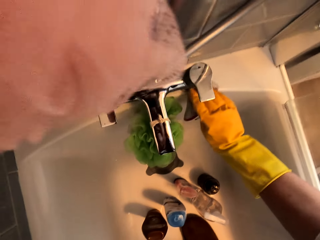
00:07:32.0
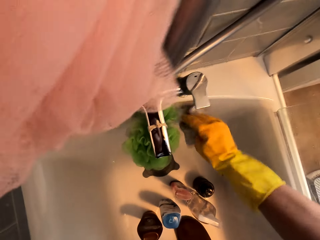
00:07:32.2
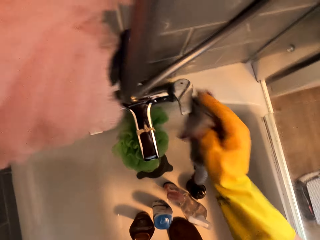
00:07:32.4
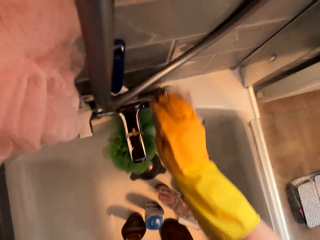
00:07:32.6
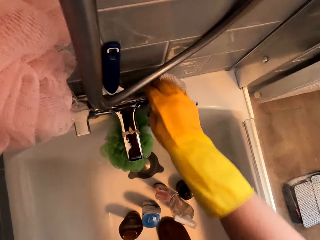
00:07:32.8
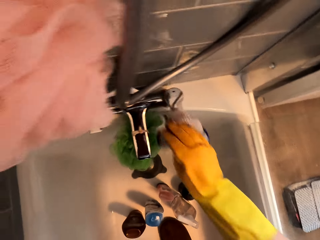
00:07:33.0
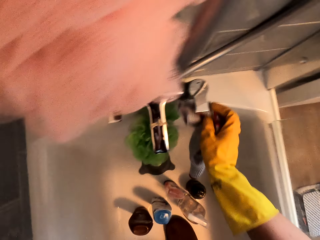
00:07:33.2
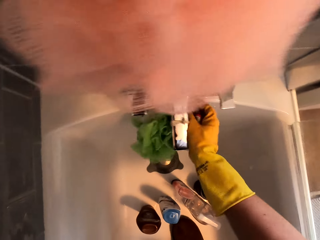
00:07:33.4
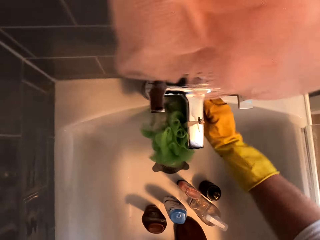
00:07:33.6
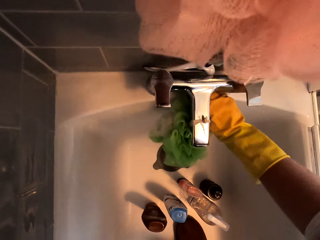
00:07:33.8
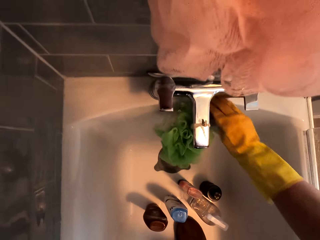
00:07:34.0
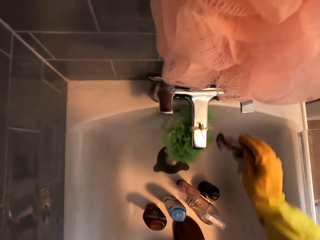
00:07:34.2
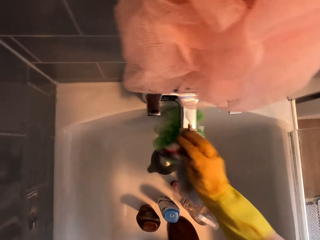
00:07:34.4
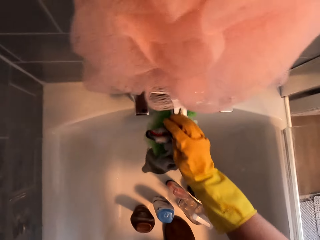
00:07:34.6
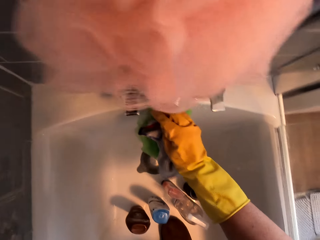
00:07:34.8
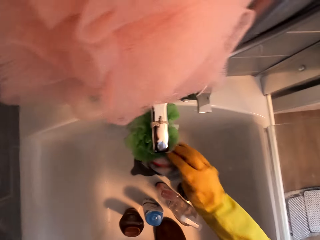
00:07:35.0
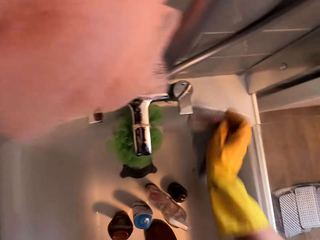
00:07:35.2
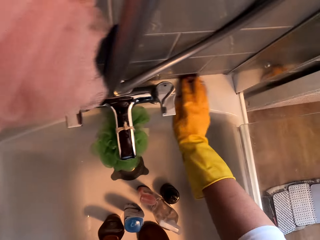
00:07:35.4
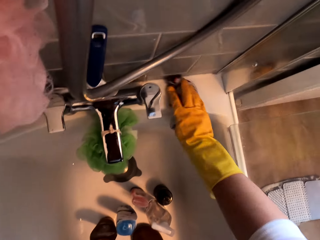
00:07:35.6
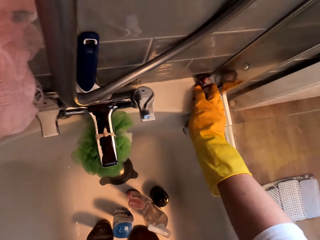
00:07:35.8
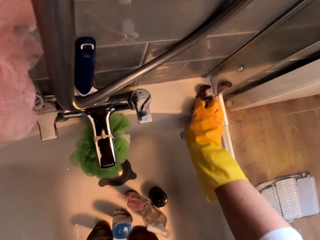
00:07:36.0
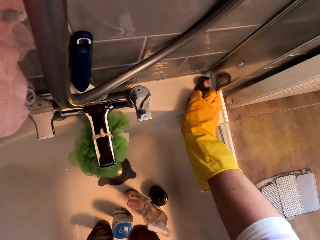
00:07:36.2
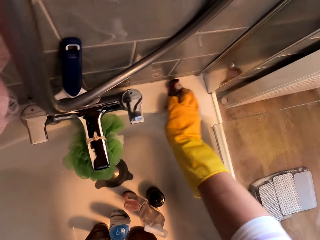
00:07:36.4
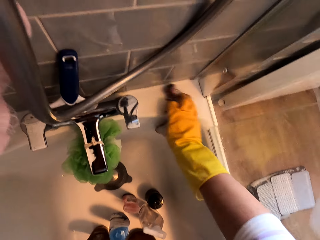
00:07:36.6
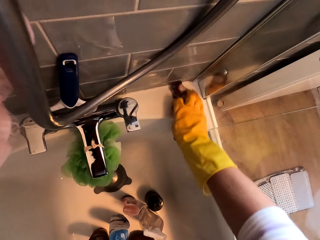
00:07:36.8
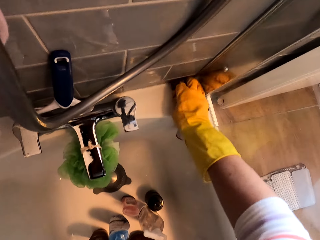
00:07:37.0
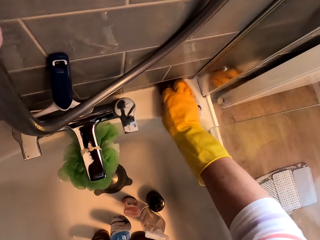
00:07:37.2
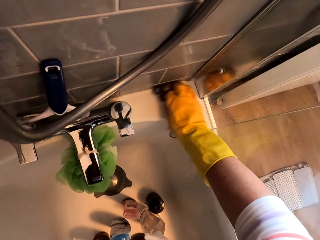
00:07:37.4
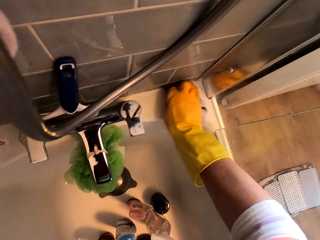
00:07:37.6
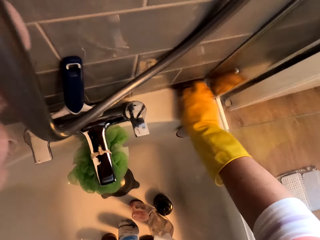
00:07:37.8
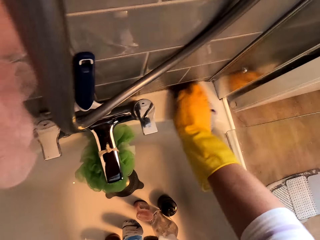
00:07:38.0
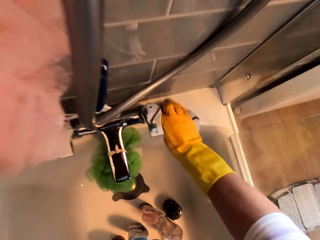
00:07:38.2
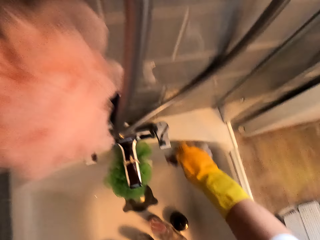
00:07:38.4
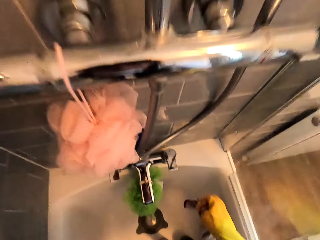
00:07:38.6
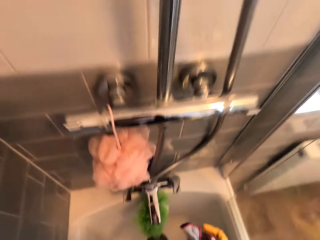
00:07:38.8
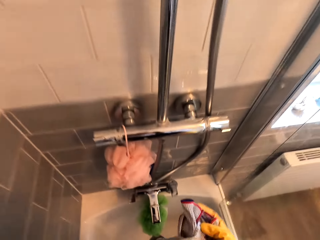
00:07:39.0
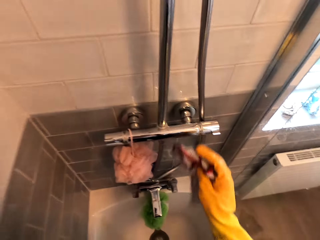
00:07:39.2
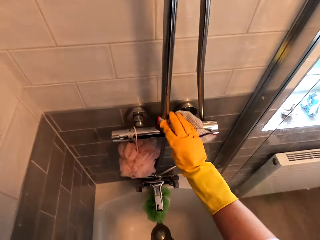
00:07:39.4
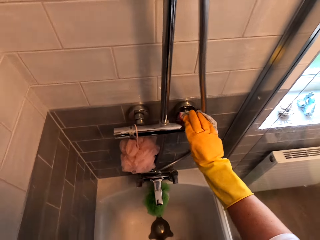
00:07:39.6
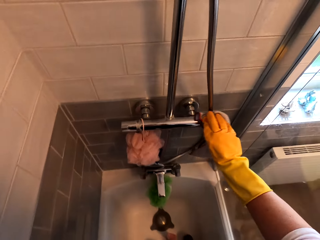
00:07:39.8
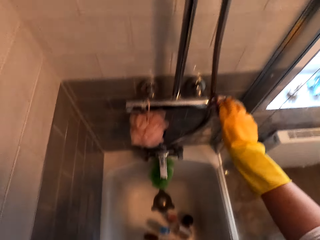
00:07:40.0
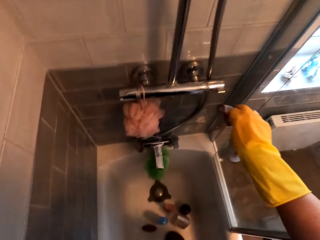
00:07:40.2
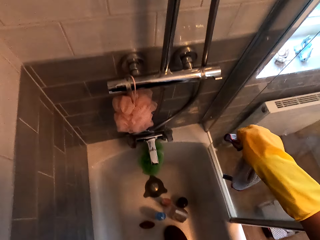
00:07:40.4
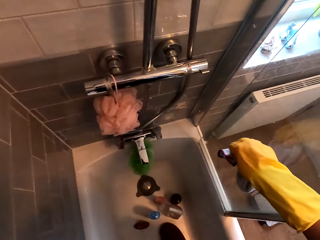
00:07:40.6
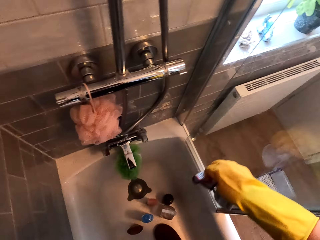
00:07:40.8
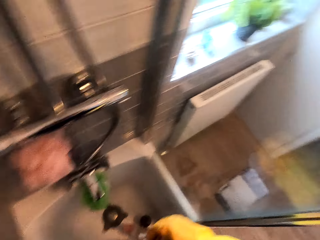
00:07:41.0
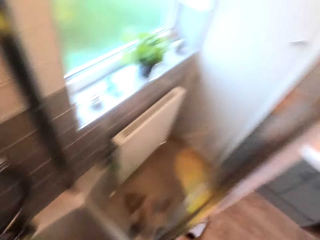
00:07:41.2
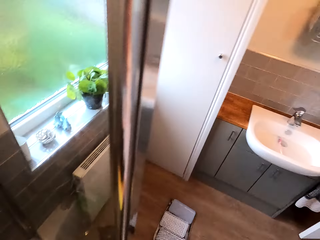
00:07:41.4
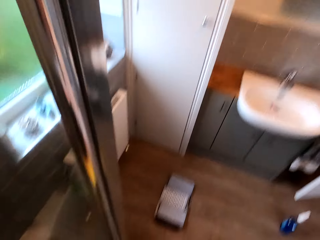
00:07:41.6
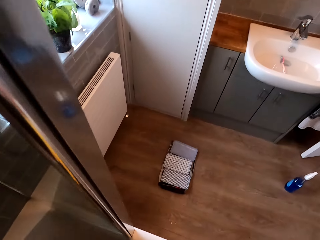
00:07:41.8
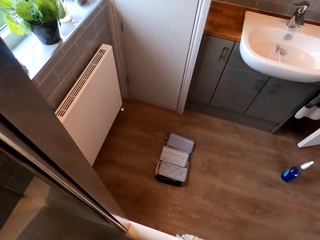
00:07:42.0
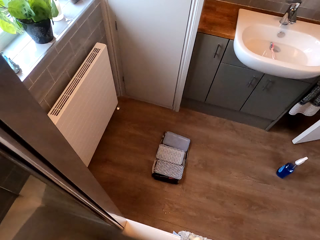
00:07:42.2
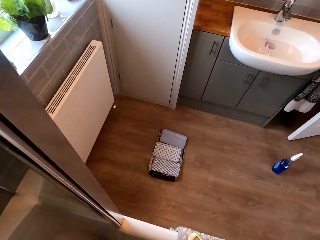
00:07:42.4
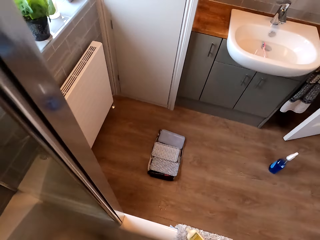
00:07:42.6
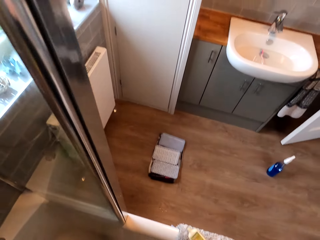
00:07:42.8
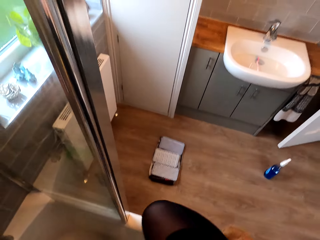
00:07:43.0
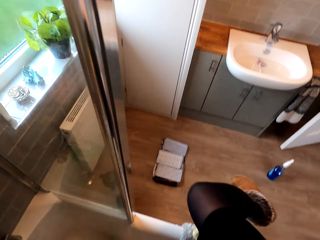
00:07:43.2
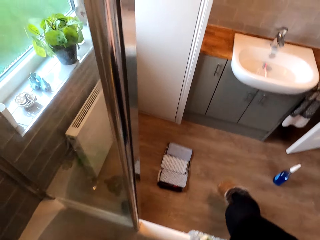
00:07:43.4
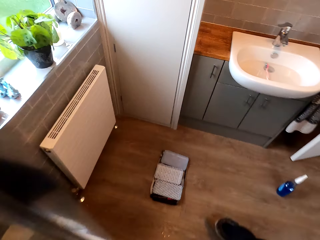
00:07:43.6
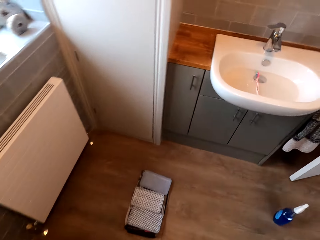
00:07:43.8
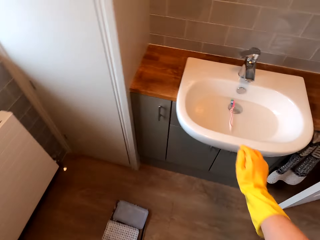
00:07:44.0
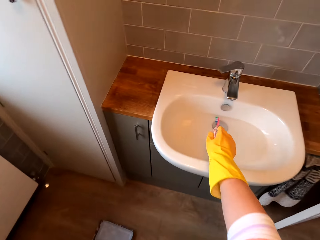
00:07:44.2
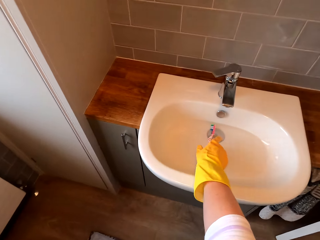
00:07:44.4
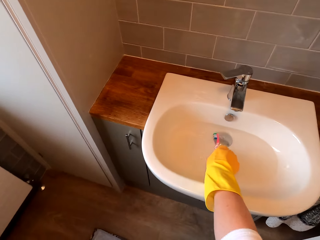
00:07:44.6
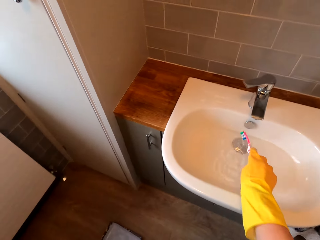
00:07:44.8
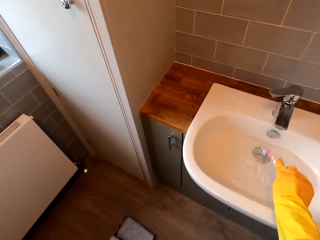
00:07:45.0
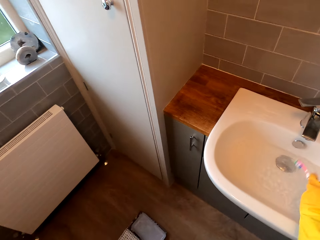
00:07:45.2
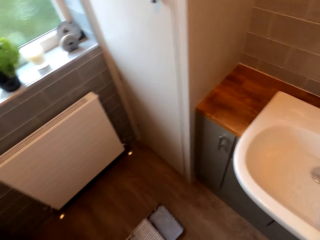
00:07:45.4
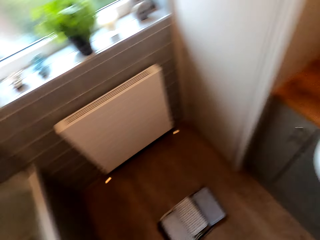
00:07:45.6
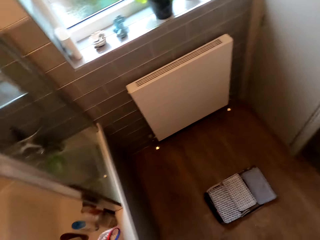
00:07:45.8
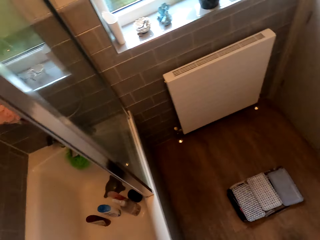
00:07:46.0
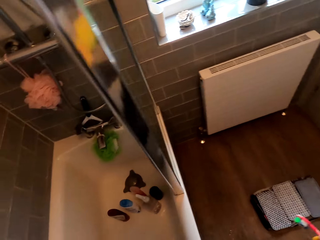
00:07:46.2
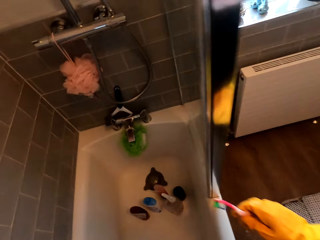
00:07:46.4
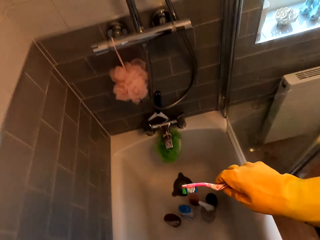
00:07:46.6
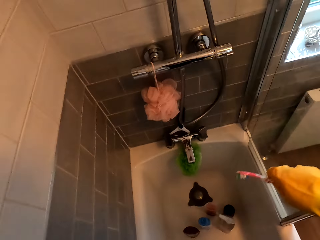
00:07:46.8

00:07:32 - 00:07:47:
The camera wearer wipes the tap. They clean the bathtub. They wipe the pipes. They wipe the tap. They pick a toothbrush in a sink. They move around.

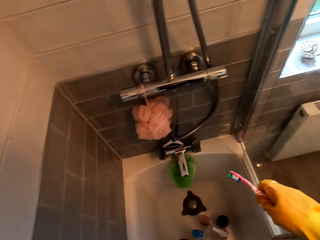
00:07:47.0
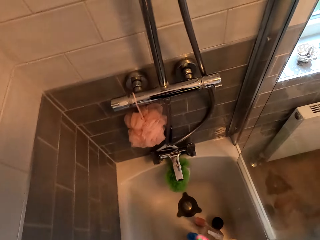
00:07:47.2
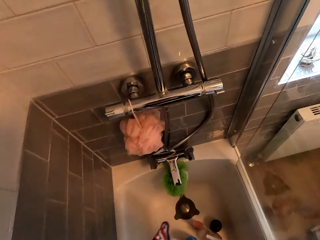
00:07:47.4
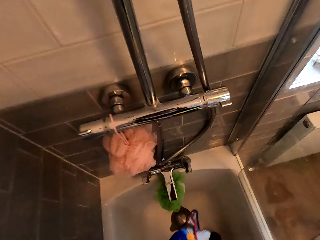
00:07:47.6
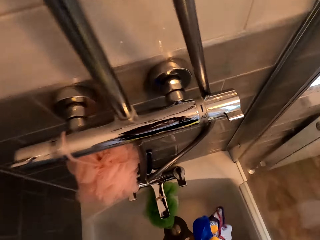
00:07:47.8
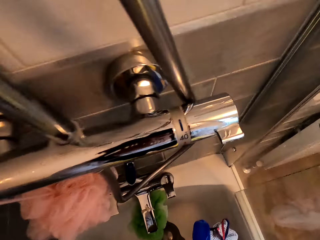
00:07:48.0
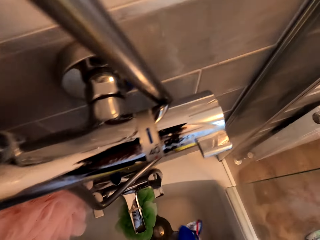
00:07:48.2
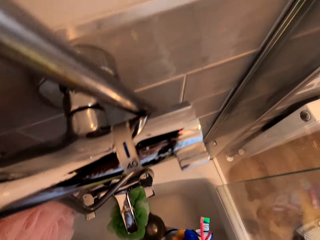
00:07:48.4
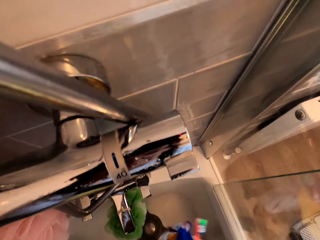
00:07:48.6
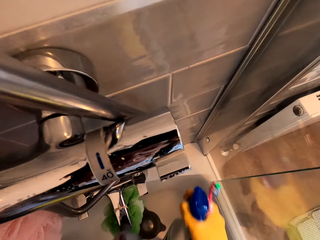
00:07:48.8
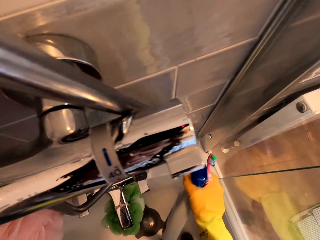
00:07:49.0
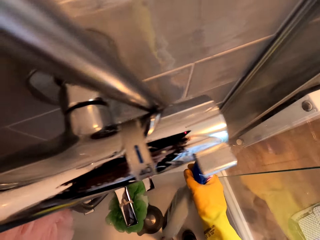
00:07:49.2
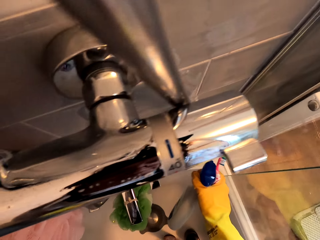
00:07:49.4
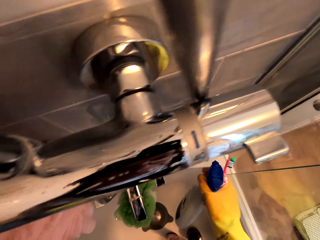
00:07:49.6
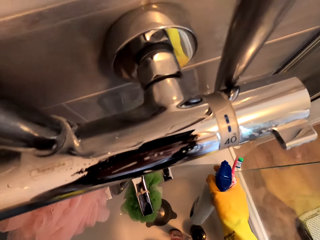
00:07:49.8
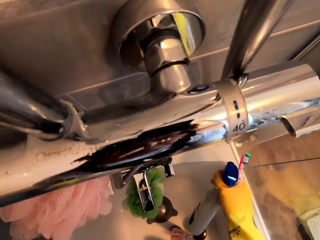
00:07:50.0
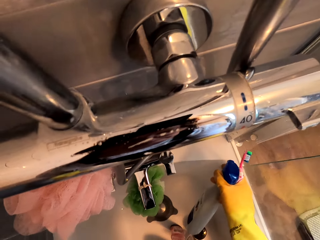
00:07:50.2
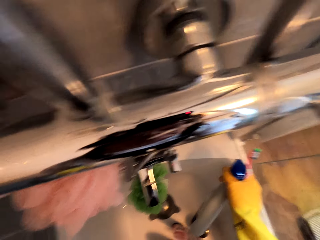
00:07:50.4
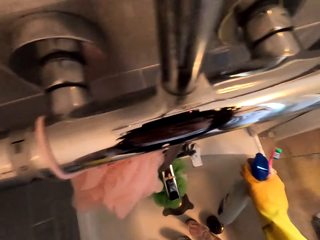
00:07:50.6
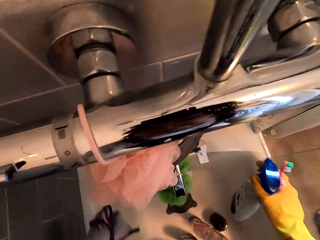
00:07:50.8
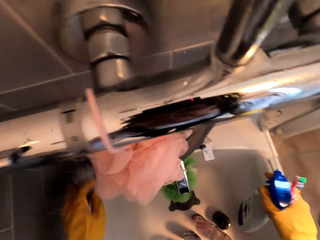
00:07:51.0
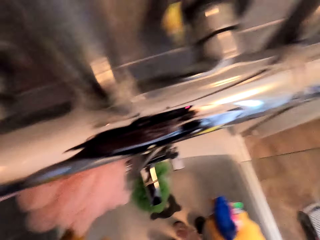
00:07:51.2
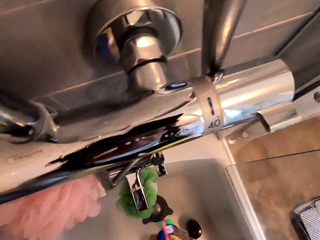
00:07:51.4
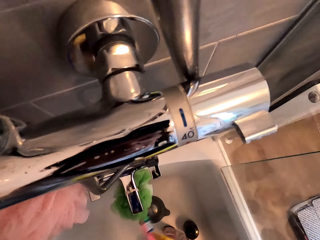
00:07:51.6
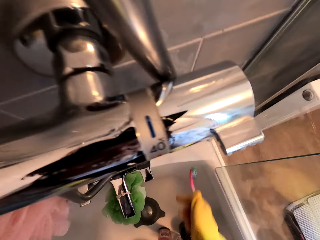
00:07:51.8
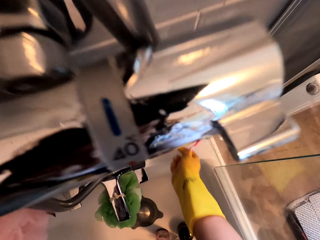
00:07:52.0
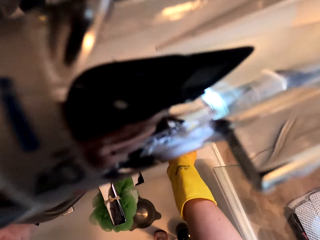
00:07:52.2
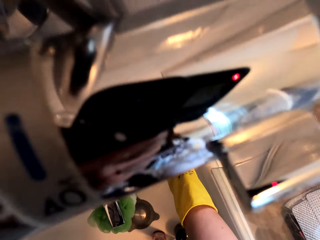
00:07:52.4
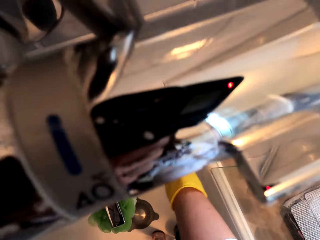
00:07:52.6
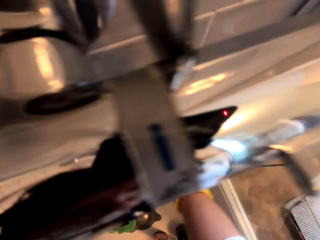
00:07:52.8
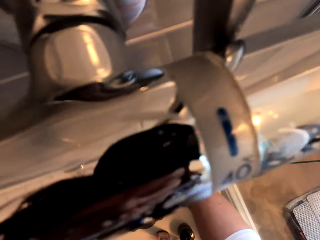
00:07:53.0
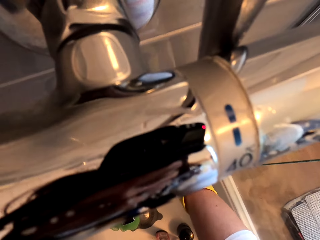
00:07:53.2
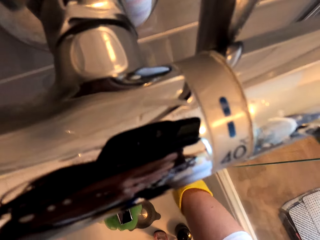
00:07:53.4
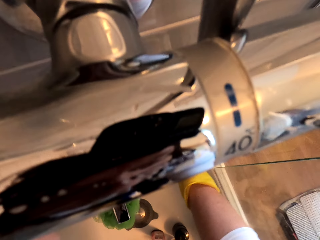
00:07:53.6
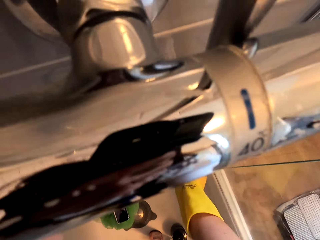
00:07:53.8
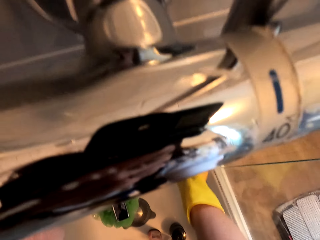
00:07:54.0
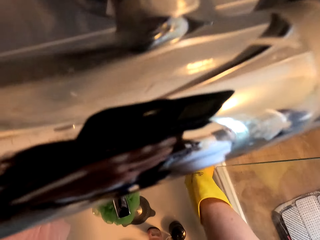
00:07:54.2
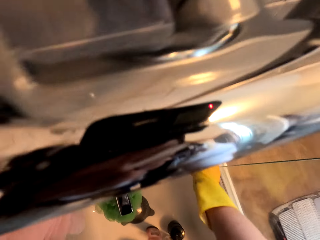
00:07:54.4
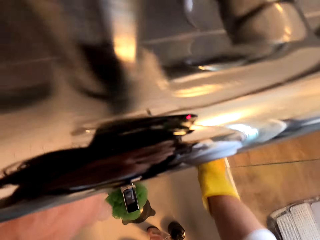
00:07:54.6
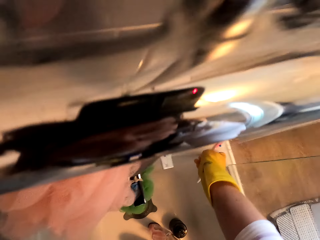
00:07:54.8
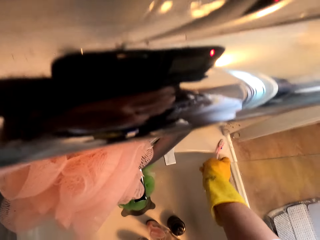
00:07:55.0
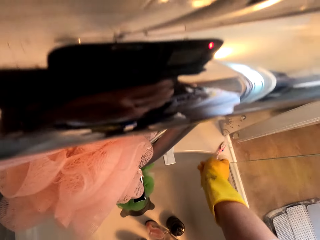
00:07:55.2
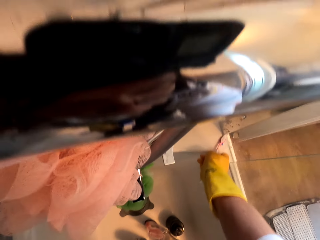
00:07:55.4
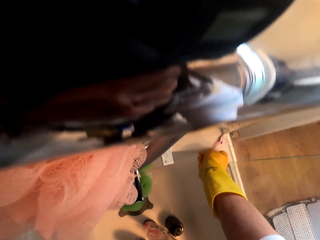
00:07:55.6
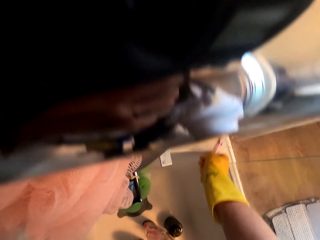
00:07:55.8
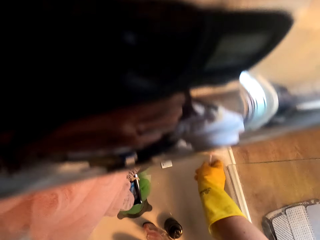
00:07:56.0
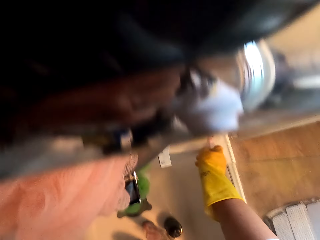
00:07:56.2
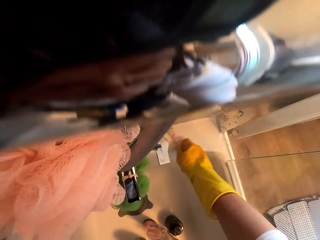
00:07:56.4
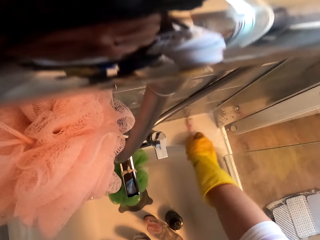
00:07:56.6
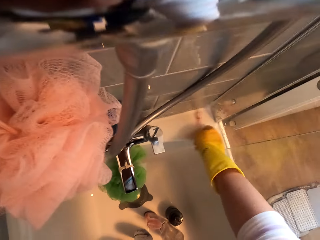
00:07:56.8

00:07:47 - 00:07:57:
The camera wearer sprays on the jacuzzi. They drop the cloth. They scrub on the jacuzzi.
